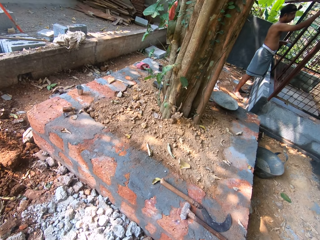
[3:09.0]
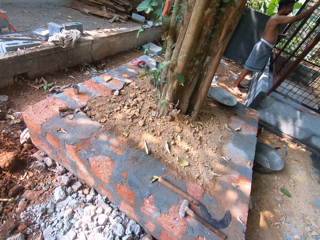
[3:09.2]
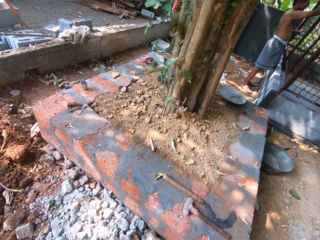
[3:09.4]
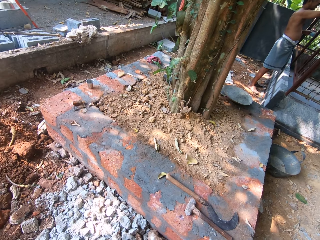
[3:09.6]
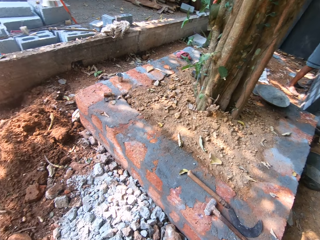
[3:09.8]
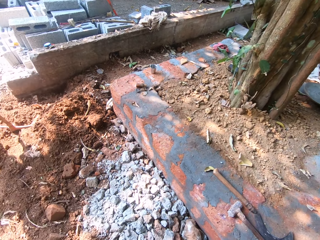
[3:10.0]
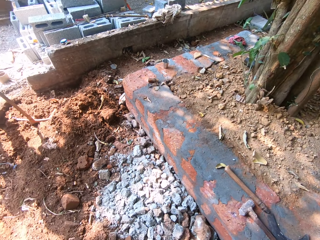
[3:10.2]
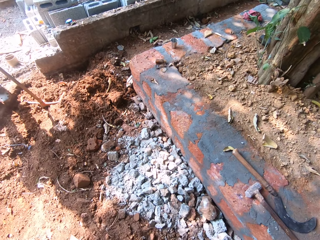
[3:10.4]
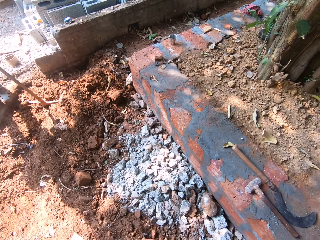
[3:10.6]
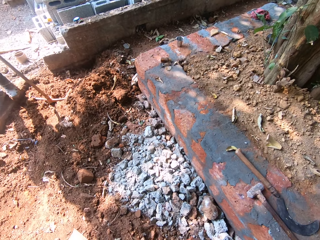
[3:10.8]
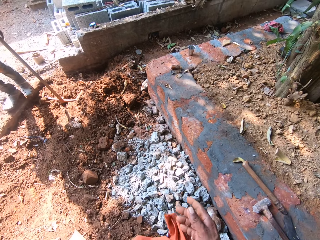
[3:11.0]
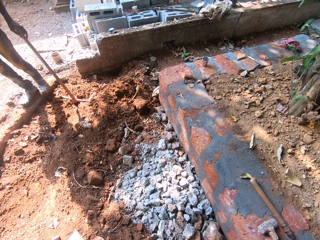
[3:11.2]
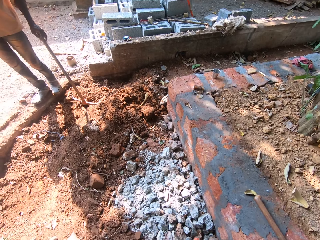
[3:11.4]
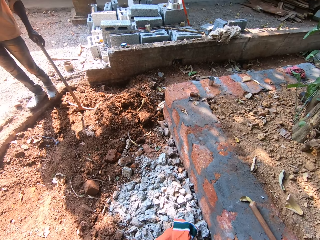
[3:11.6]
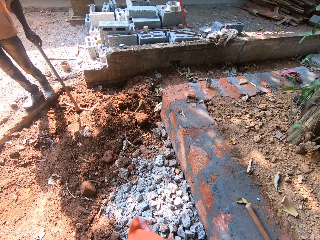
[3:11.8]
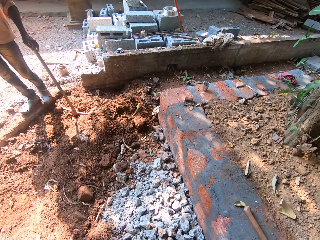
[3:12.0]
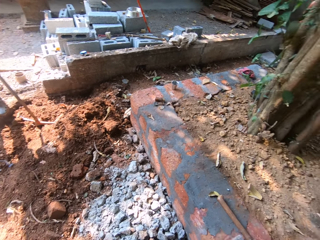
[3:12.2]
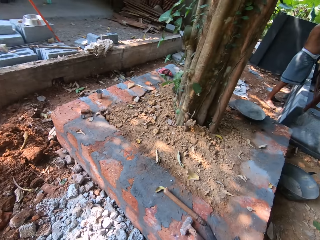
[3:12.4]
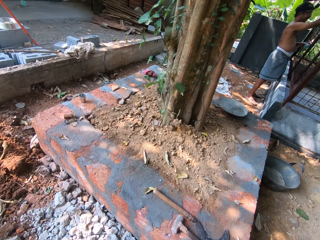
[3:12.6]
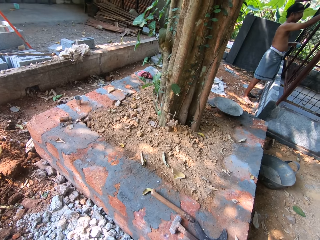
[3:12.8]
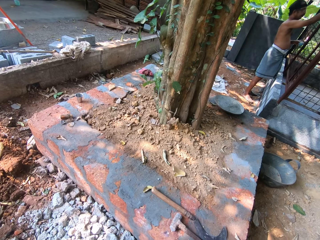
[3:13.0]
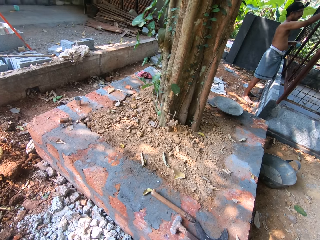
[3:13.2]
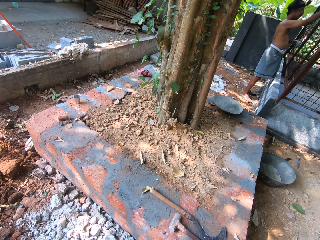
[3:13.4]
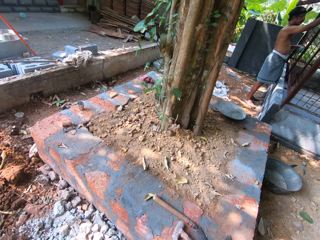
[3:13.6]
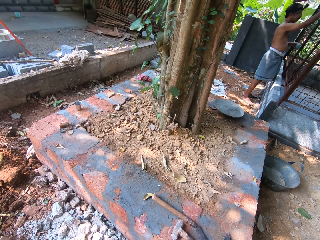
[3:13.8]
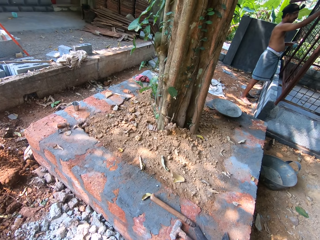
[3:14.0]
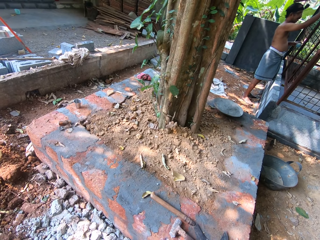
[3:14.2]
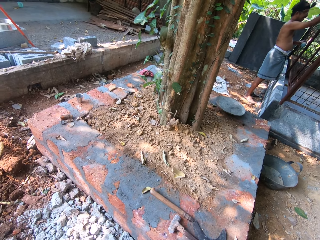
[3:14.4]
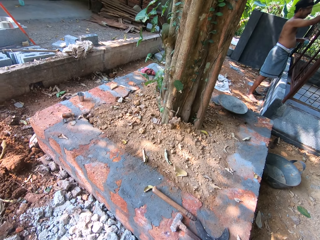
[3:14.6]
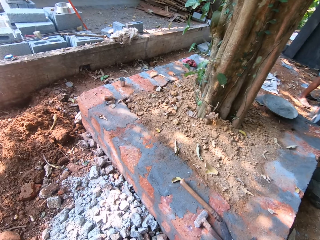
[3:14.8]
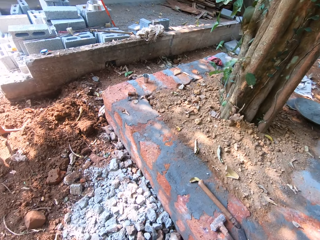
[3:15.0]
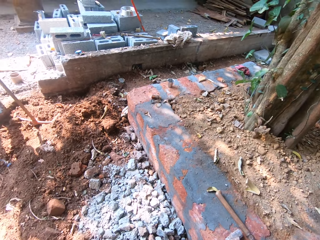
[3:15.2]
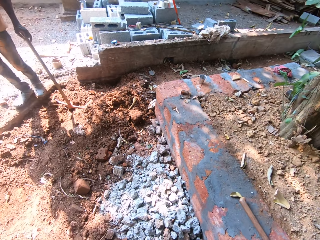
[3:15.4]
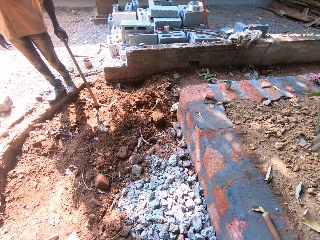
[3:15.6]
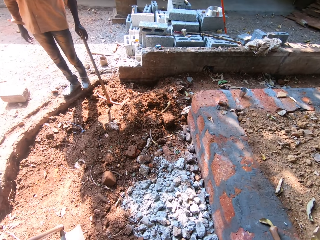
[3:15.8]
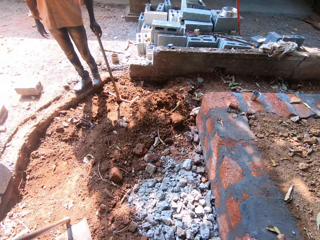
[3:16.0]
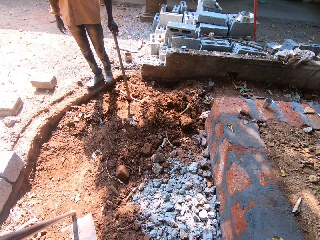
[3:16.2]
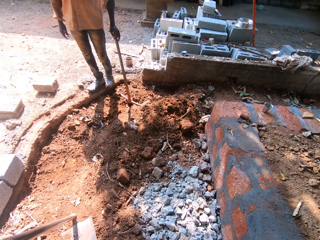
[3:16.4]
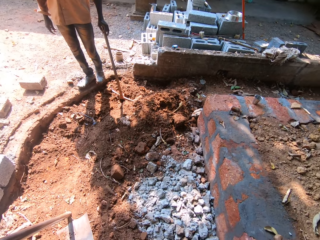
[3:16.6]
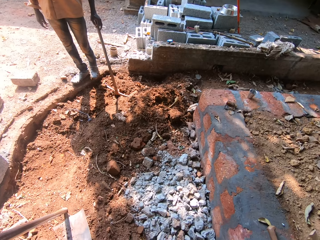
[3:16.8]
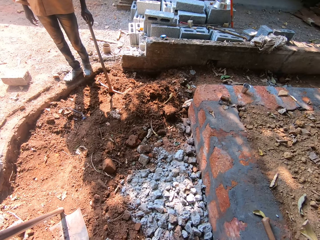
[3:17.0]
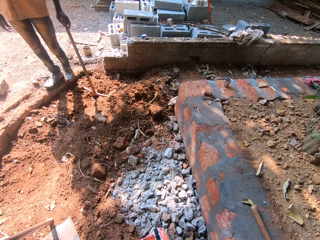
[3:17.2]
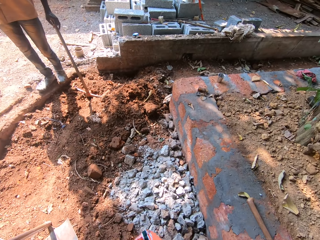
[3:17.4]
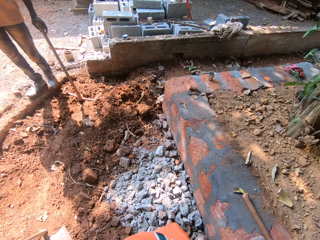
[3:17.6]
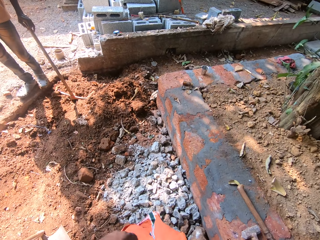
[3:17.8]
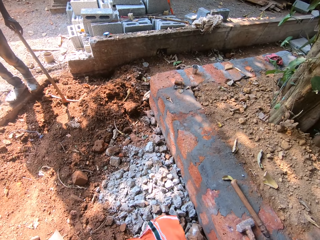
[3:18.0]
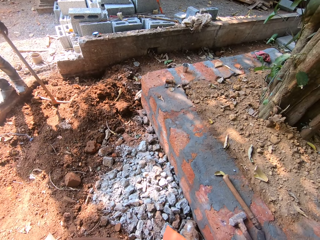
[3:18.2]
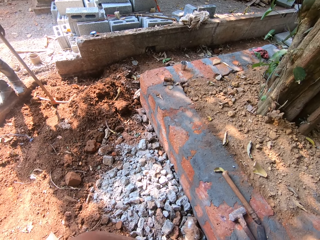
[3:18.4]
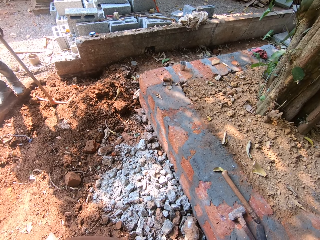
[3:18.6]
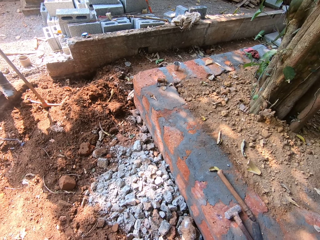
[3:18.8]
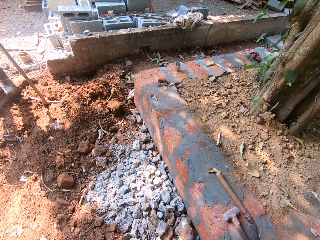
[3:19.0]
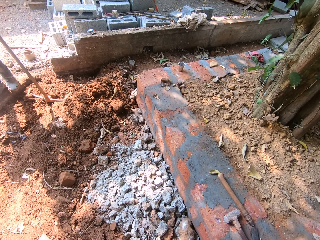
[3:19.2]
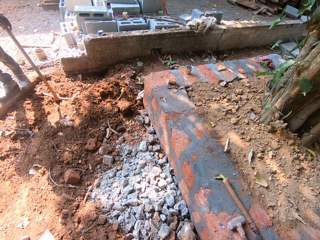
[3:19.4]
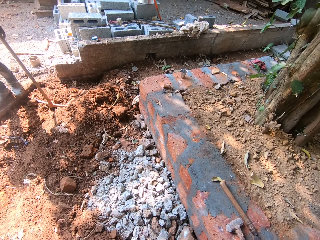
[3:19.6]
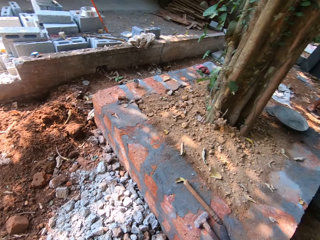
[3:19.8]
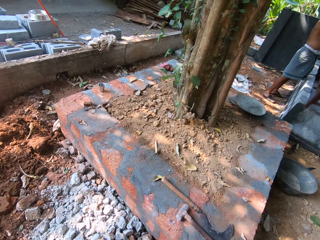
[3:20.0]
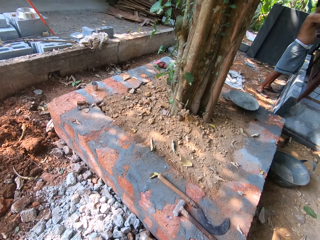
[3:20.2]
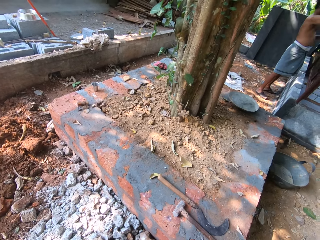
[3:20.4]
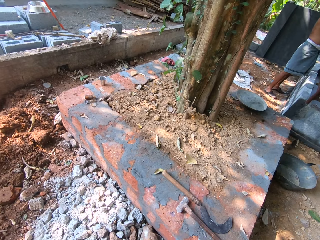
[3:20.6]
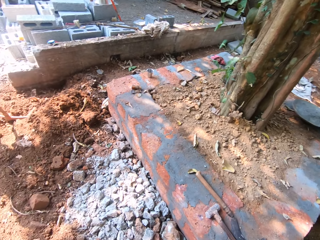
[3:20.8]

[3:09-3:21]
The camera wearer looks around.

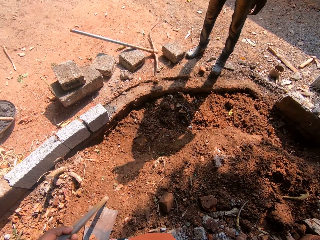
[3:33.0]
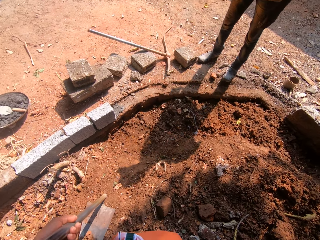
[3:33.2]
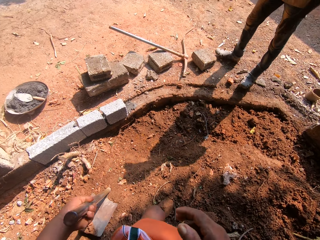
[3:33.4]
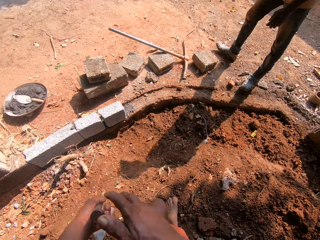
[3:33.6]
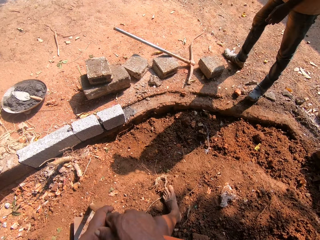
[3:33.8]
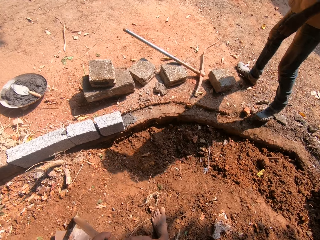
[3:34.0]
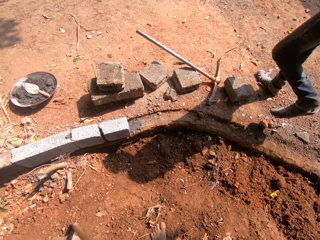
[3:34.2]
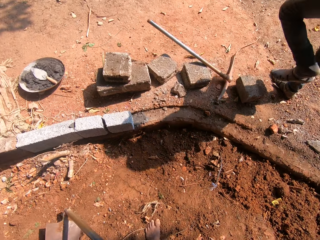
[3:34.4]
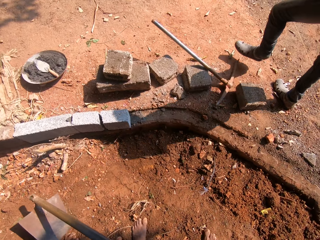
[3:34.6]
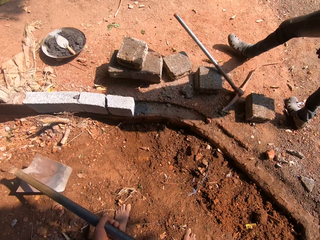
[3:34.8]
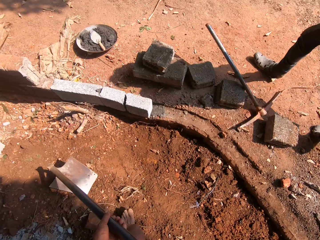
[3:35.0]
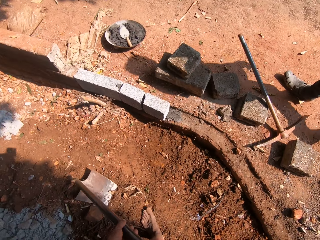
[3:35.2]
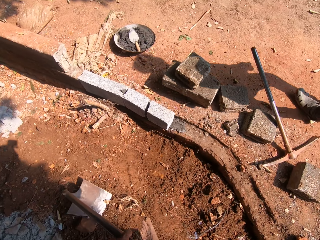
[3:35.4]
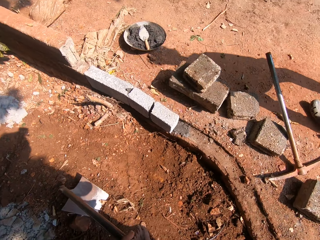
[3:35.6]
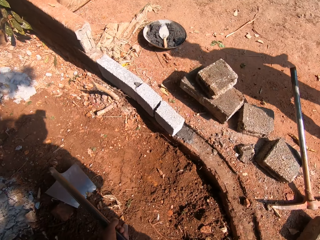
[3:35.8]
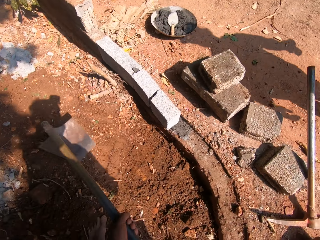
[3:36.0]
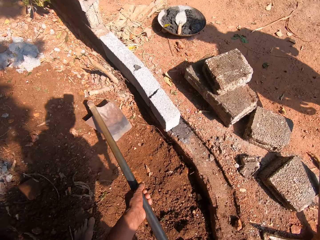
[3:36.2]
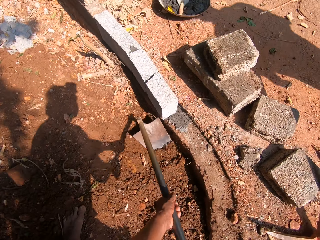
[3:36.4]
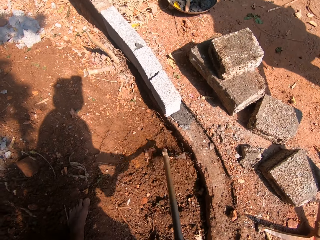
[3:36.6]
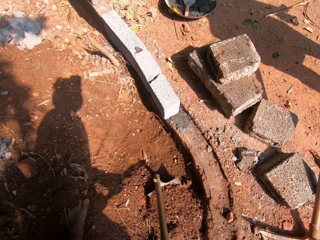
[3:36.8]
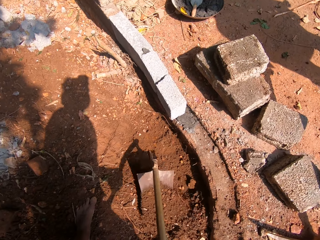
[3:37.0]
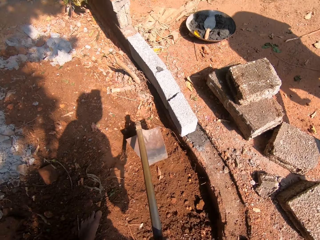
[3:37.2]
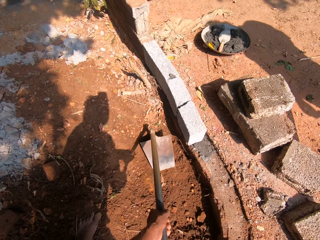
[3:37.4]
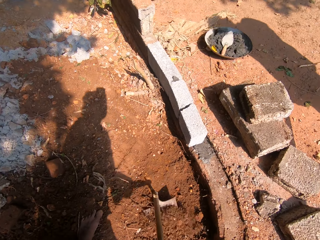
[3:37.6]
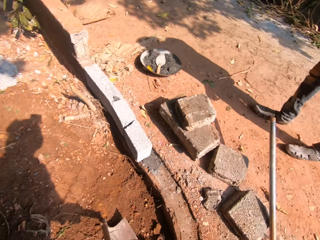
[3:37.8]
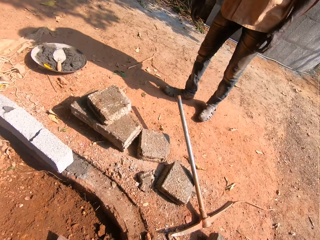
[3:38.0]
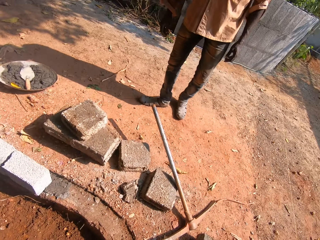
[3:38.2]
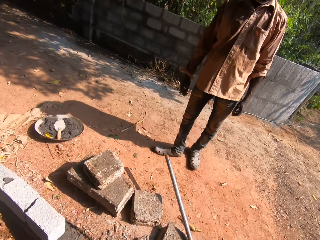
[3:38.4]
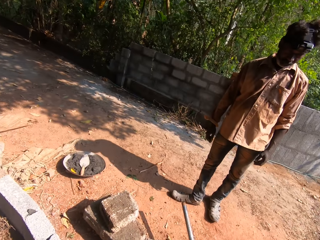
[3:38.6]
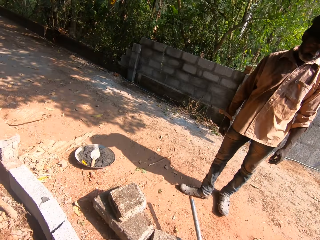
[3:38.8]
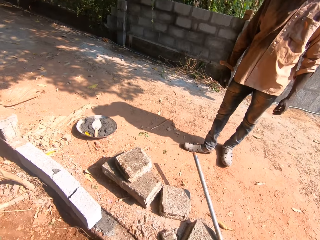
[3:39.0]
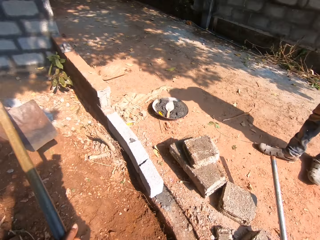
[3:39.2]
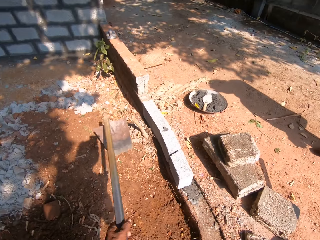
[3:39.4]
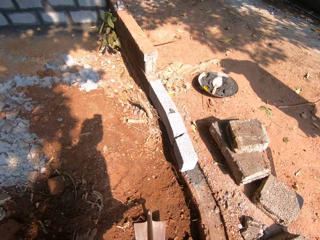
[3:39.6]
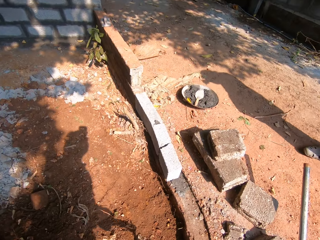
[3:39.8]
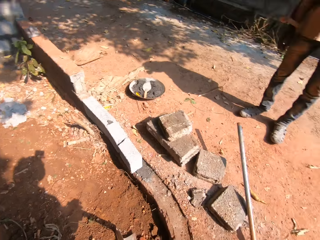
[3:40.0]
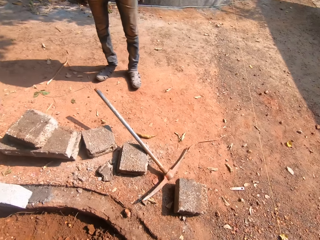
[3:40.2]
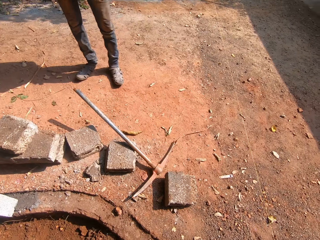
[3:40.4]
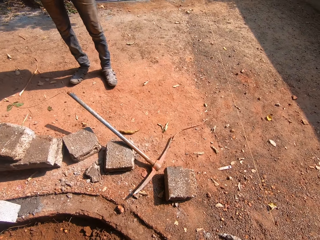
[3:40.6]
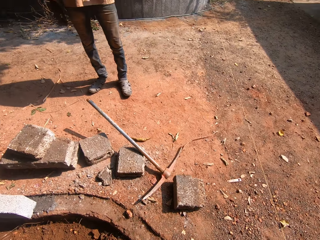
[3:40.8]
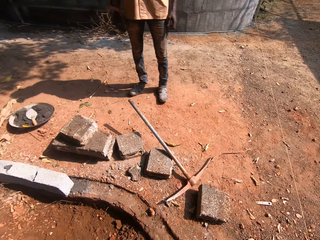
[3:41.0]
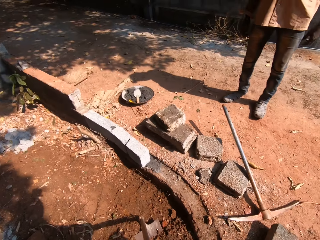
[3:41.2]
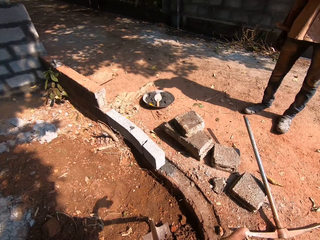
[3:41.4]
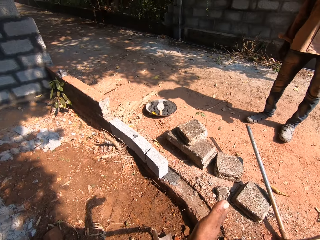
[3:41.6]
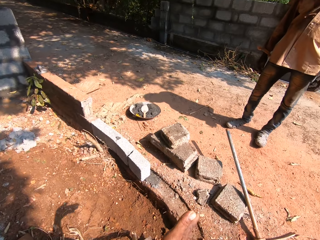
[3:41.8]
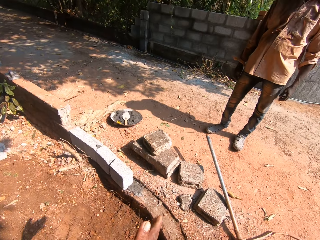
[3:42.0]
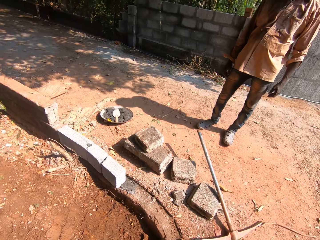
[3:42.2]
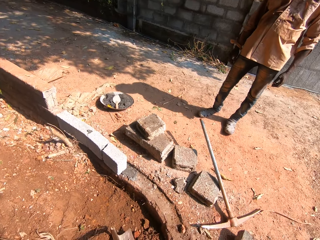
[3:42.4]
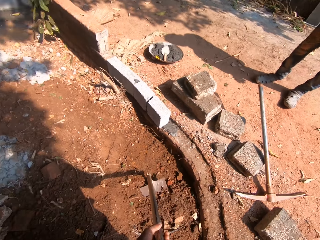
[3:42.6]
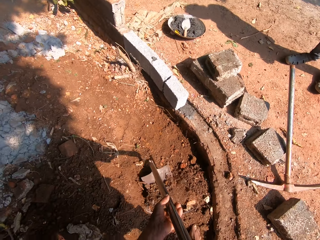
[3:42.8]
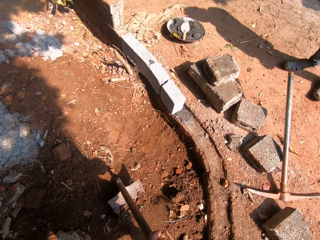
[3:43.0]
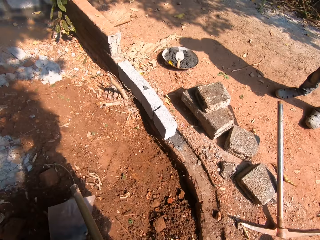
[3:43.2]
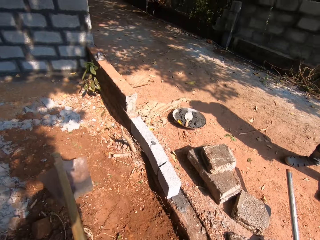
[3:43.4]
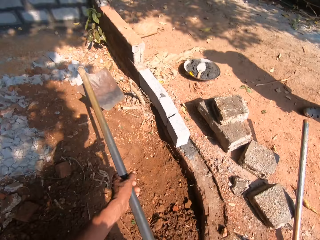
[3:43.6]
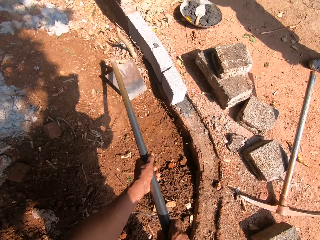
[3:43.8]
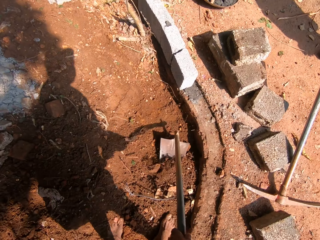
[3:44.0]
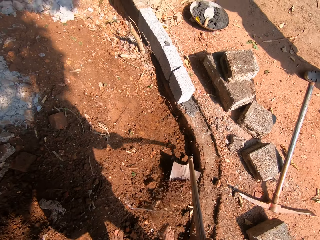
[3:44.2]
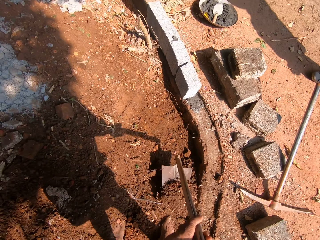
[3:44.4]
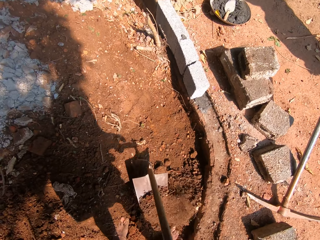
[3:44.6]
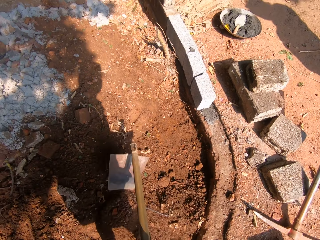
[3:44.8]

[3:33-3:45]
The camera wearer carries the hoe from the floor with both hands. They pack sand from the floor with the hoe with both hands. They dig the ground. They interact with the man.
